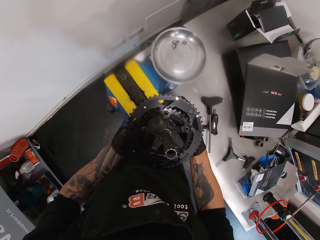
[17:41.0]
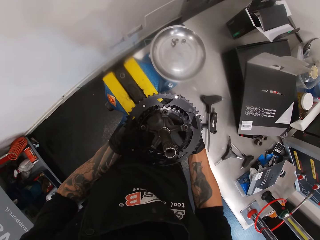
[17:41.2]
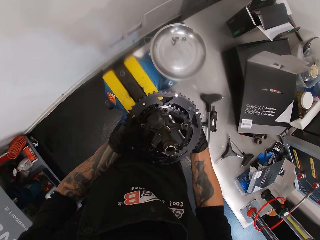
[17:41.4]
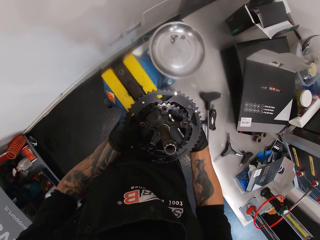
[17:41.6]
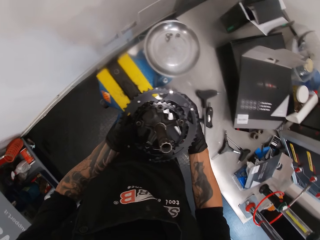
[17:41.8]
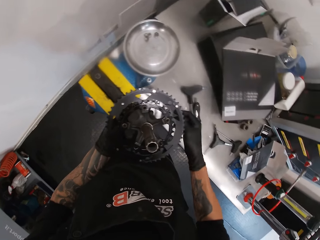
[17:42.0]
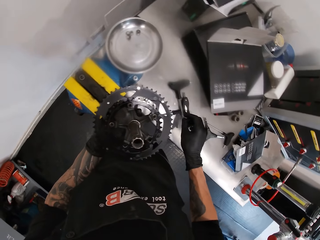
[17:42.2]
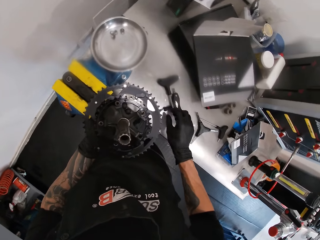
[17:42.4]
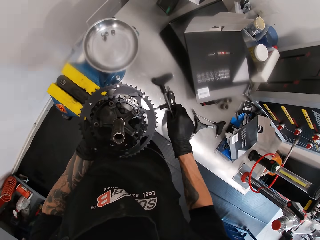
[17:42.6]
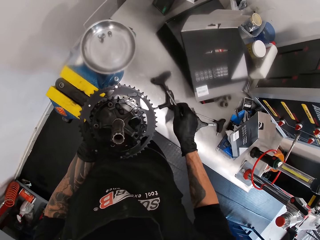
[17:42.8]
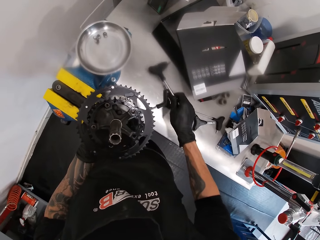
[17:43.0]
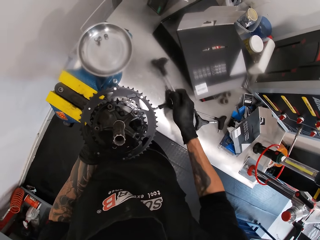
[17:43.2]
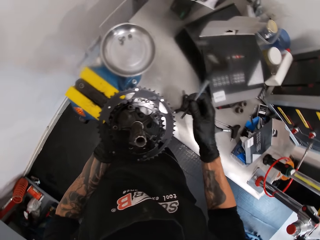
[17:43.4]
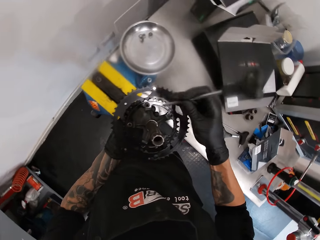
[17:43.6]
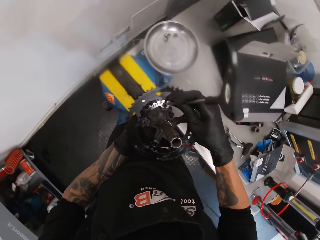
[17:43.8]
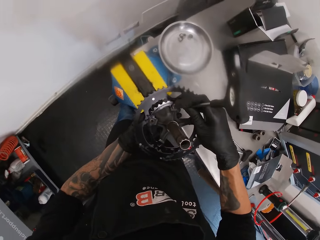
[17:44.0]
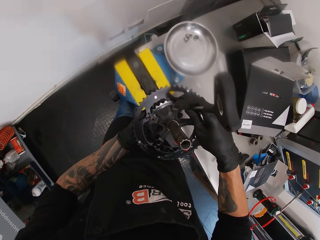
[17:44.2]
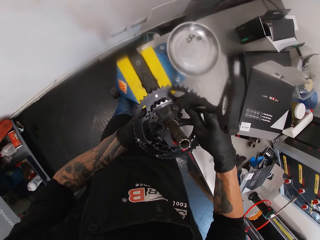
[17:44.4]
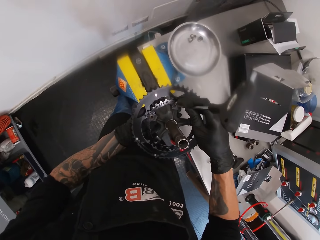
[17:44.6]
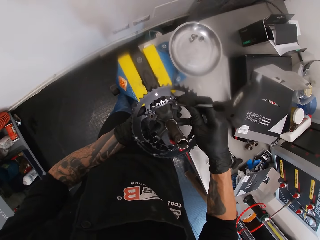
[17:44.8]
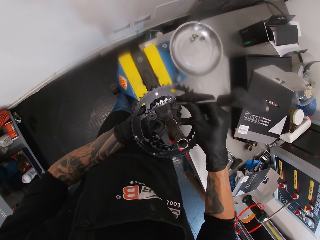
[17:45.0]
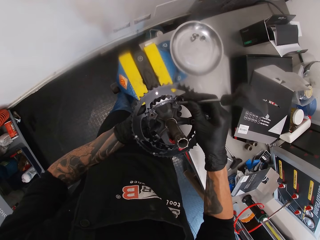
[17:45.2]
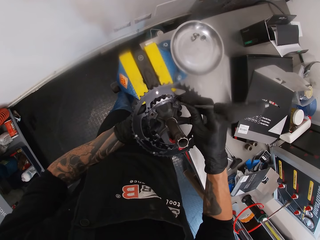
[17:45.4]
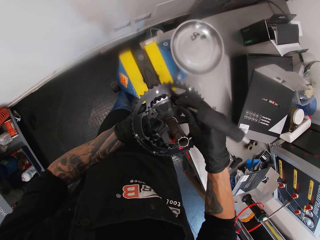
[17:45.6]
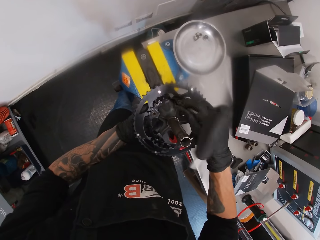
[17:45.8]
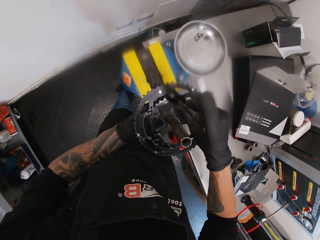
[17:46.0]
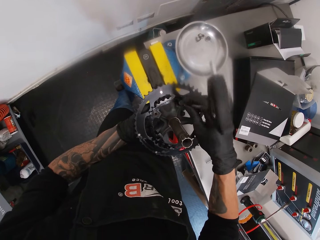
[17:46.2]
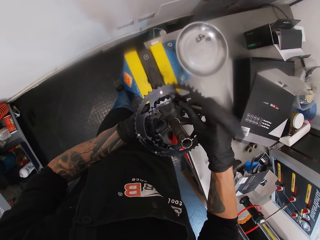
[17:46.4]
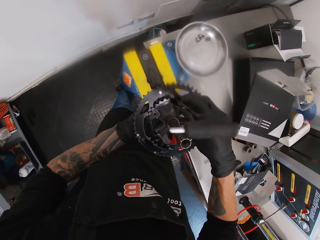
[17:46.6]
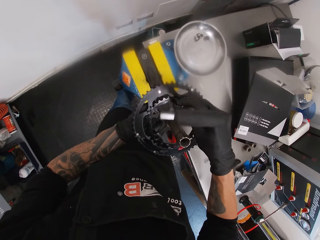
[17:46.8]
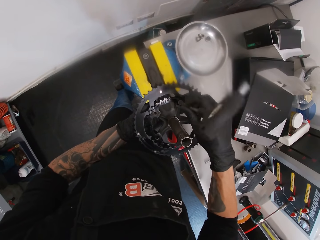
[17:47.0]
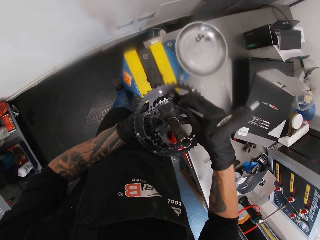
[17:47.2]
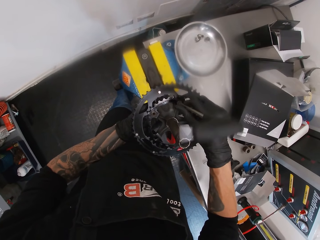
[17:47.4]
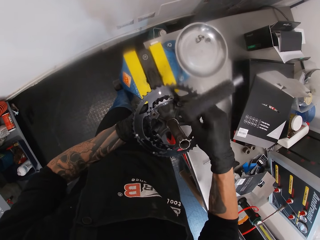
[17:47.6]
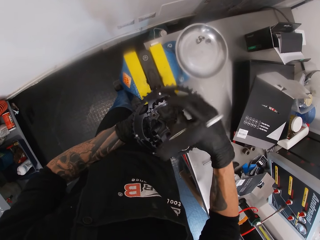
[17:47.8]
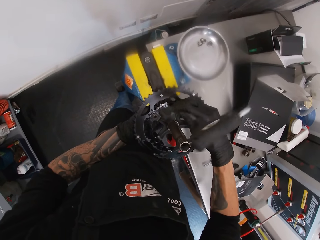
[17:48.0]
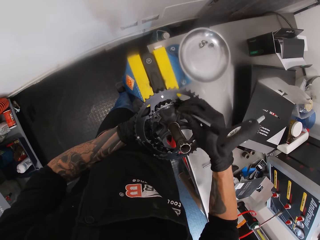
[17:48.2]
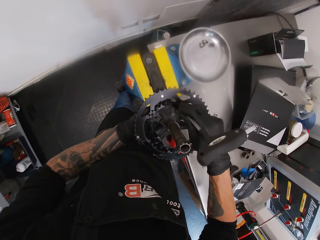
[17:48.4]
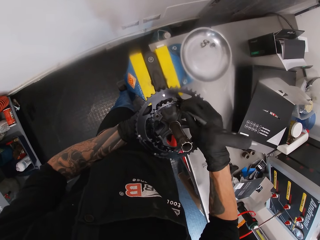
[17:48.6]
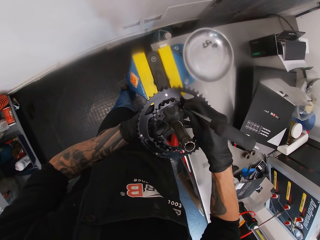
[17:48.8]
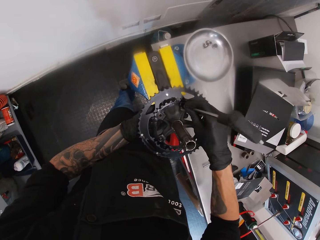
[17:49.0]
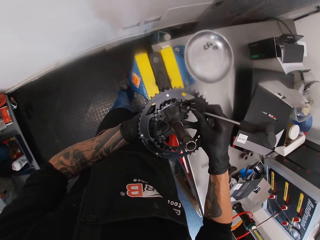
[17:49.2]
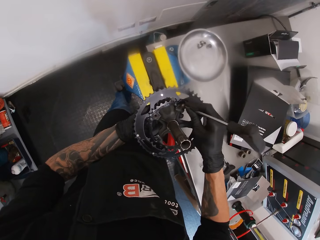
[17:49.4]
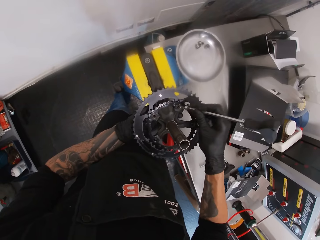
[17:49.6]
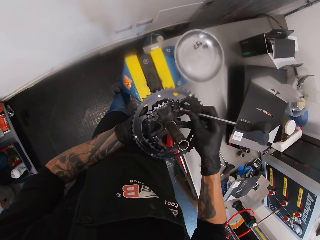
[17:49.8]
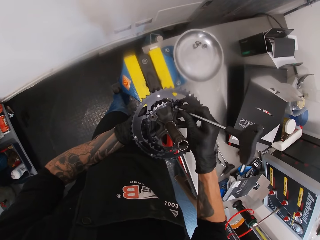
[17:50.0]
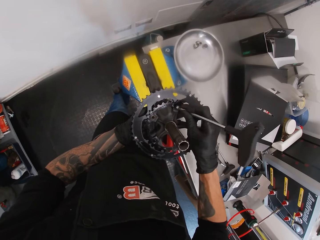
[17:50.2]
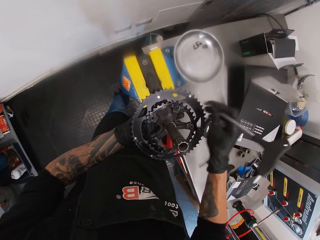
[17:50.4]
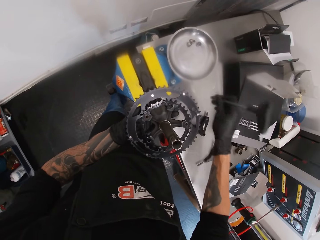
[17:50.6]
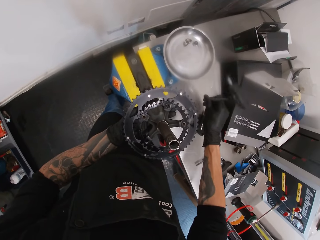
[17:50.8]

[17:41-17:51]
The camera wearer fixes the screw on something. They pick up a P handle hex wrench. They tighten the screw with the P handle hex wrench.

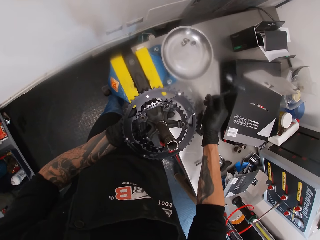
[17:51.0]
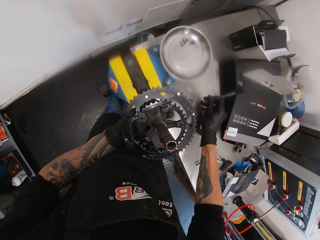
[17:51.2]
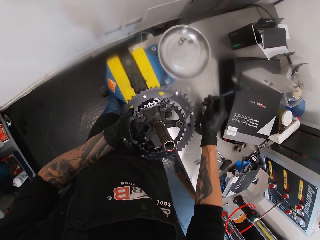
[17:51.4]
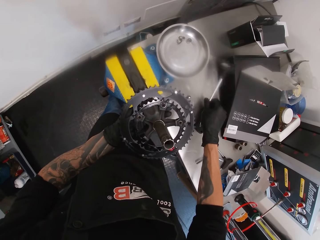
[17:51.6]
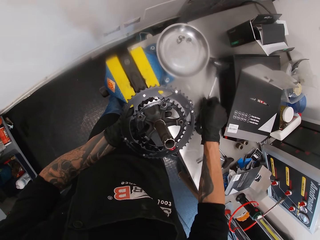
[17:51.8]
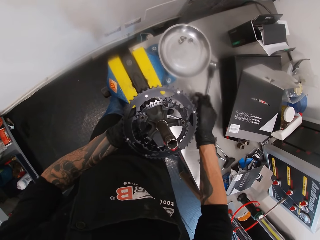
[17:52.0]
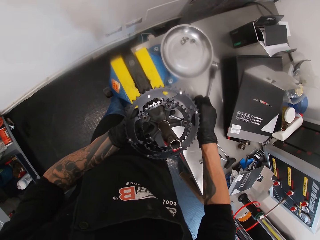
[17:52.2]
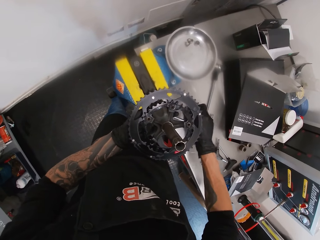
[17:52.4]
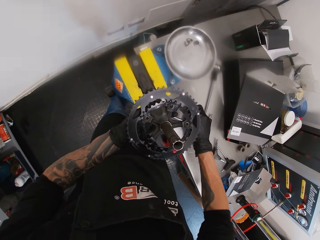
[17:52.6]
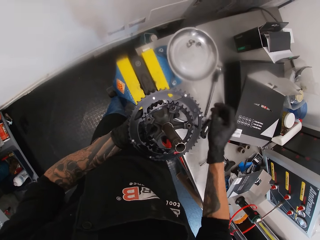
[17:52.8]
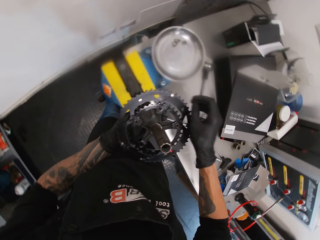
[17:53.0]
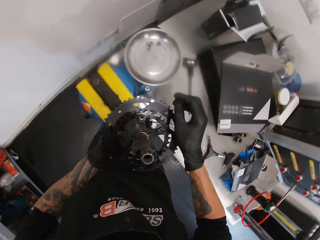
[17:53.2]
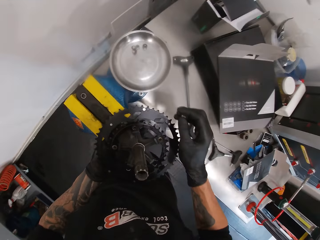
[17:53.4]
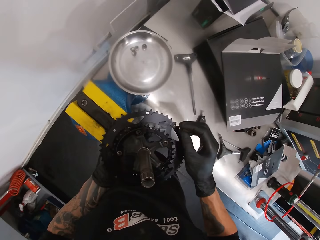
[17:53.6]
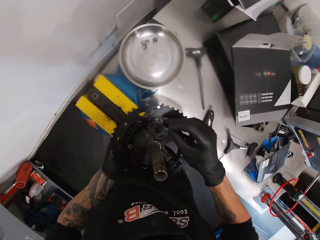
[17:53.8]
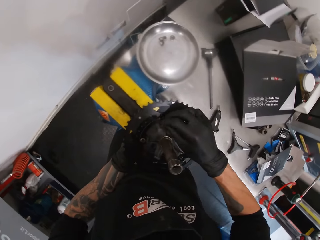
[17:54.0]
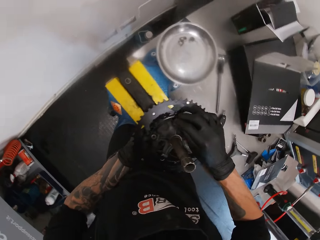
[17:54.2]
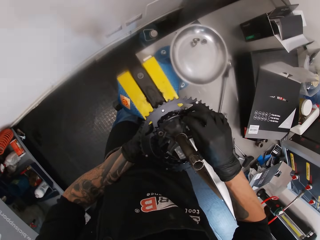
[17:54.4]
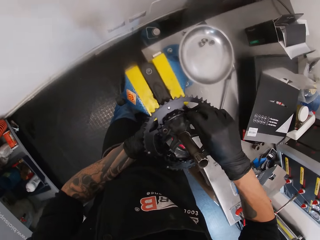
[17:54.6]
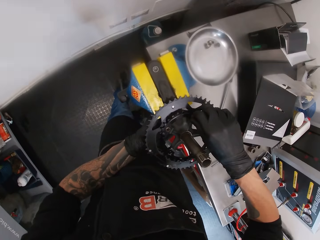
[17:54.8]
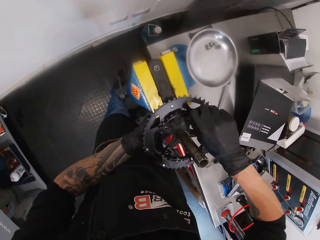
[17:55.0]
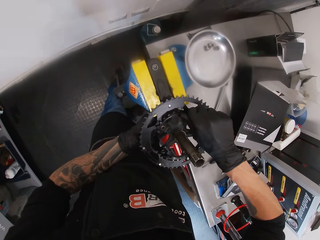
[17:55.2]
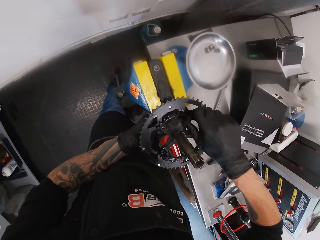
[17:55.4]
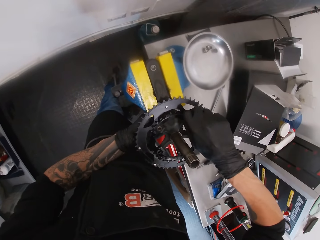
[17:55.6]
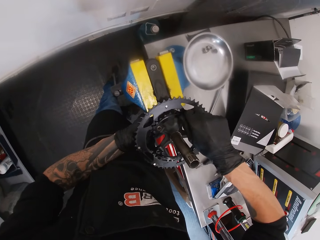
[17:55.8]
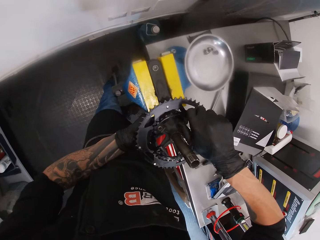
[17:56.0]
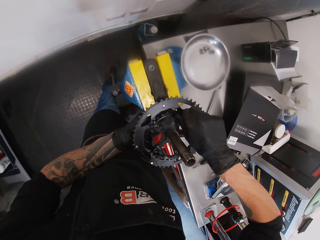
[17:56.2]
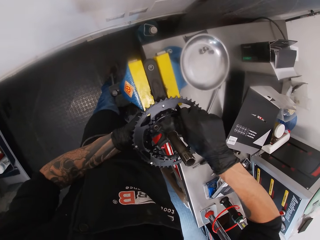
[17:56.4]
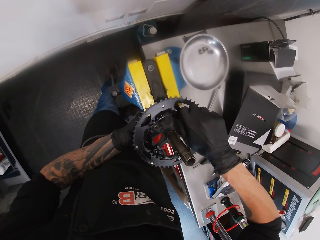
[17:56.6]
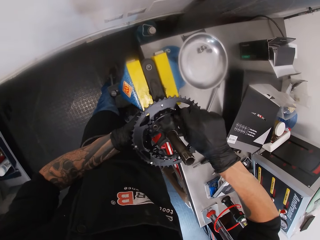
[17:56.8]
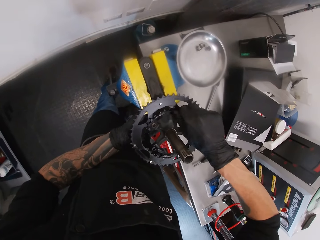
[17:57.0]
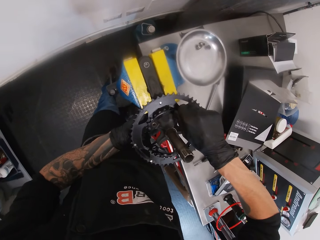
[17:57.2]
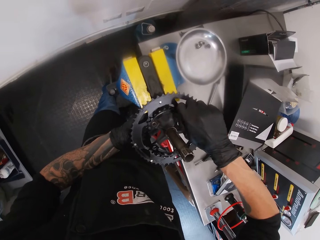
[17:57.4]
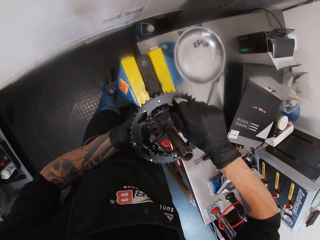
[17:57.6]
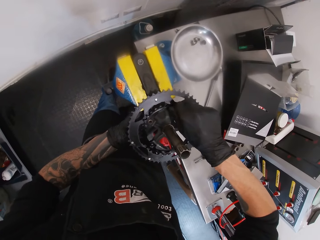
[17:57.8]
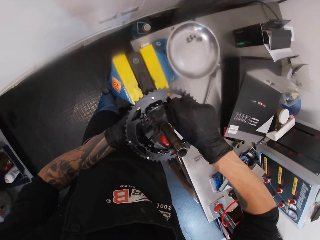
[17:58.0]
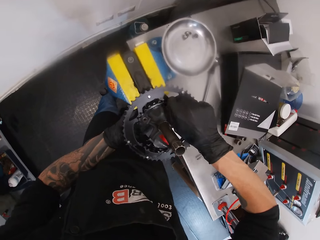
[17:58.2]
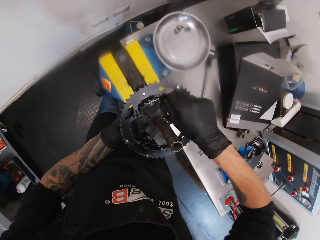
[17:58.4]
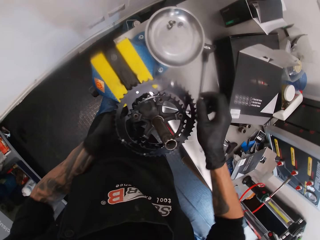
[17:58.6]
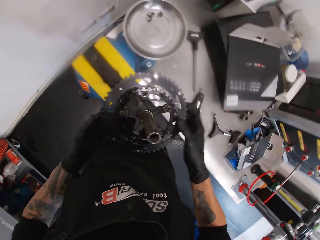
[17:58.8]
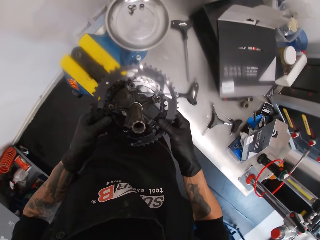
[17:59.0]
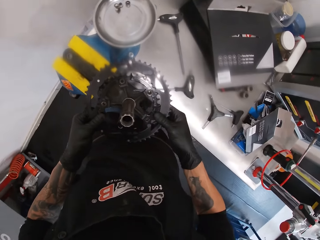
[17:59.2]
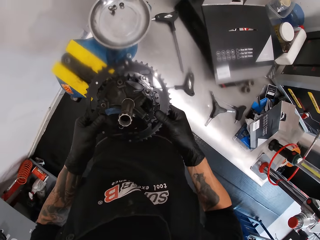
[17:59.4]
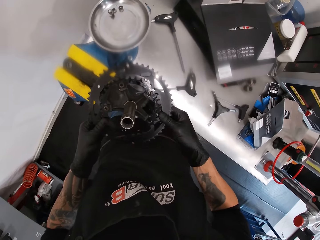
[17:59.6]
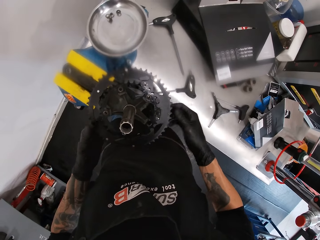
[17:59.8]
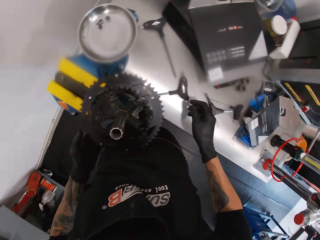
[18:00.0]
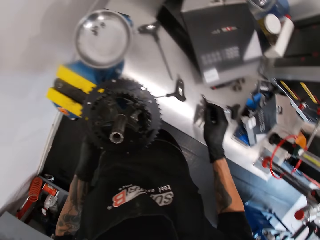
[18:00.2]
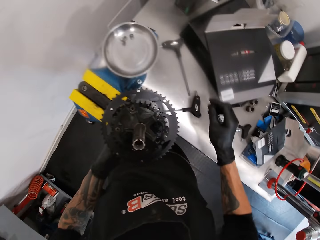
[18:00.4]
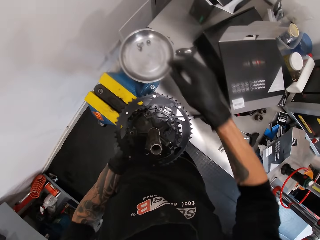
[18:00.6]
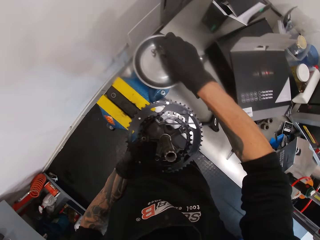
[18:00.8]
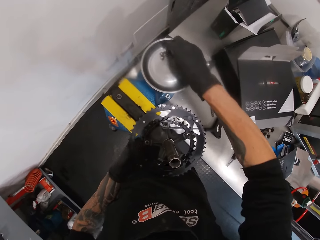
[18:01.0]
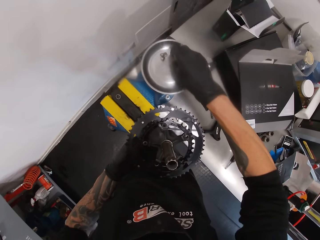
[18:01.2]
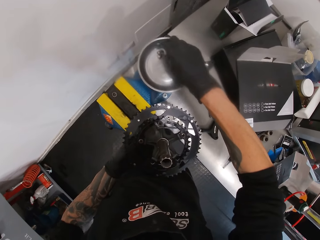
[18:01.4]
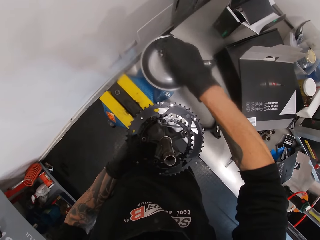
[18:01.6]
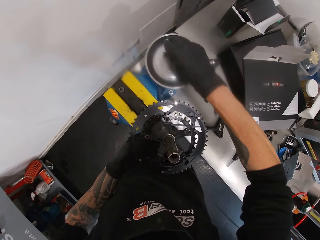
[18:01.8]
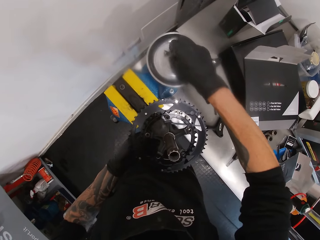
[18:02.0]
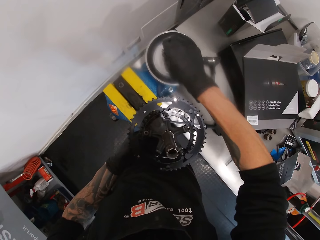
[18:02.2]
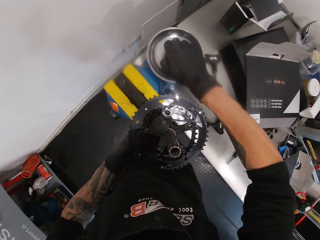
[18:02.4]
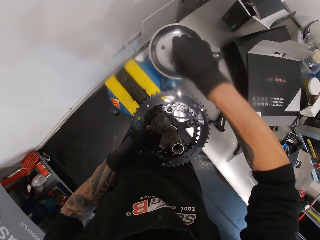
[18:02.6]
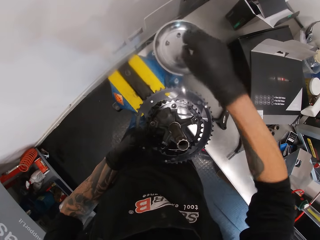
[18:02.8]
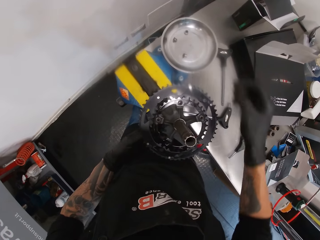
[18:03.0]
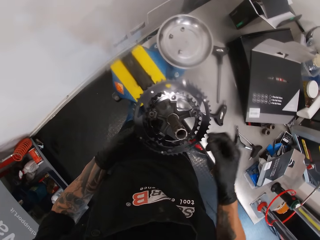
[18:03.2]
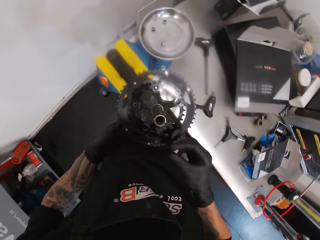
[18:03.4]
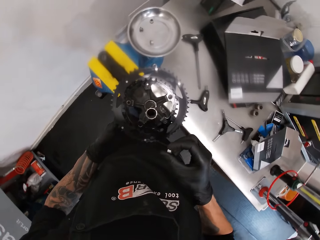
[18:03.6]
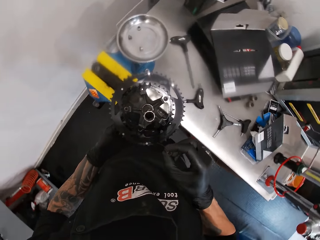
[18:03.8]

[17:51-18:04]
The camera wearer puts the P handle hex wrench on the workbench. They pick up the screw from the workbench. They fix the screw on something. They pick up the screw from the dish.
